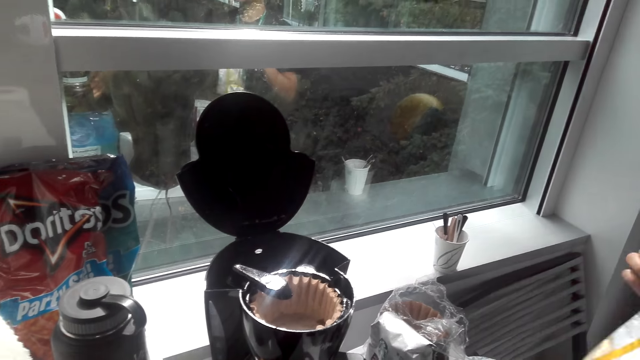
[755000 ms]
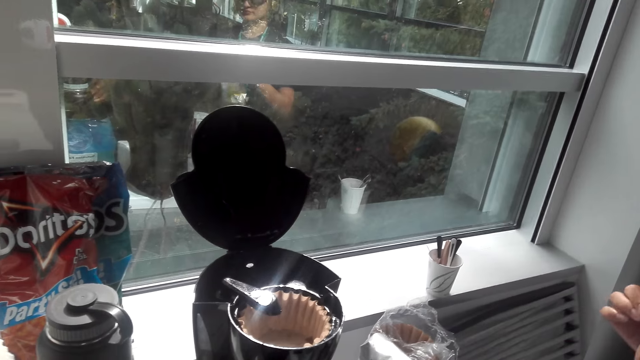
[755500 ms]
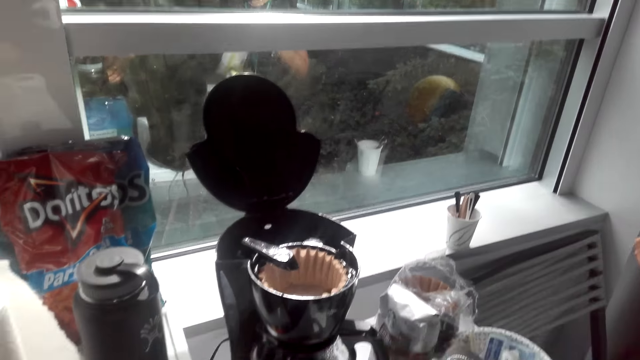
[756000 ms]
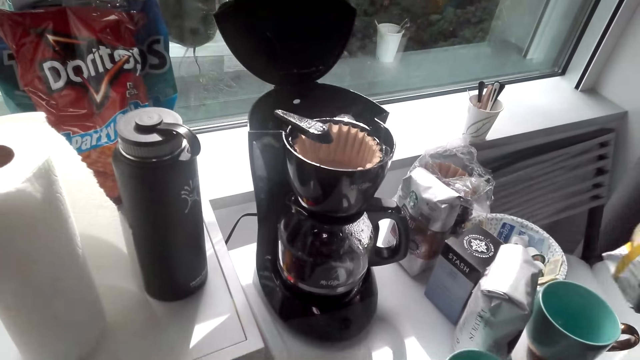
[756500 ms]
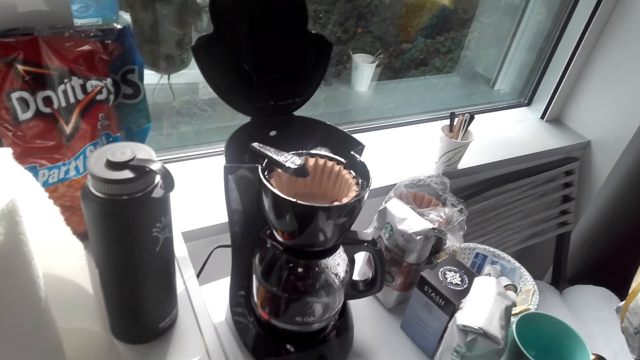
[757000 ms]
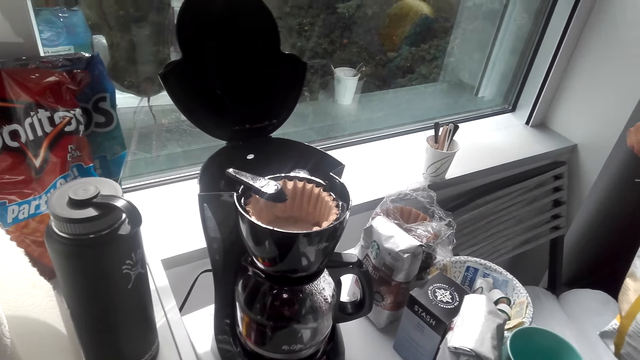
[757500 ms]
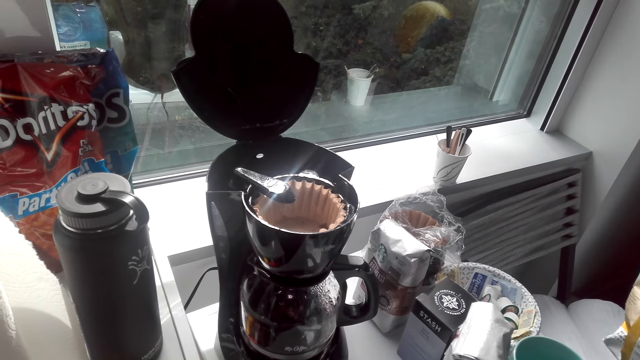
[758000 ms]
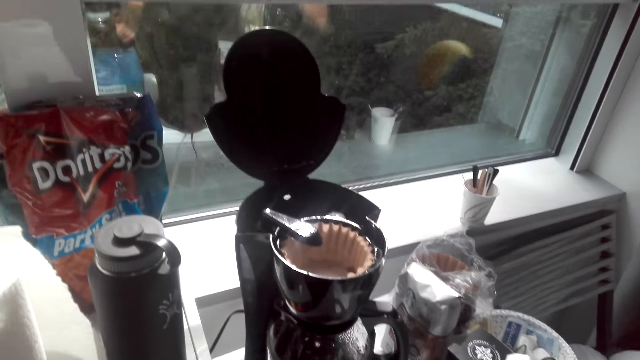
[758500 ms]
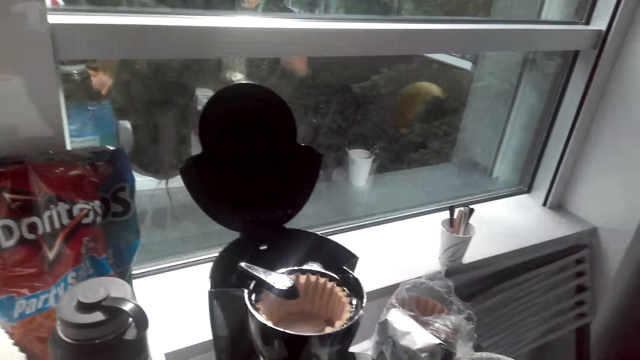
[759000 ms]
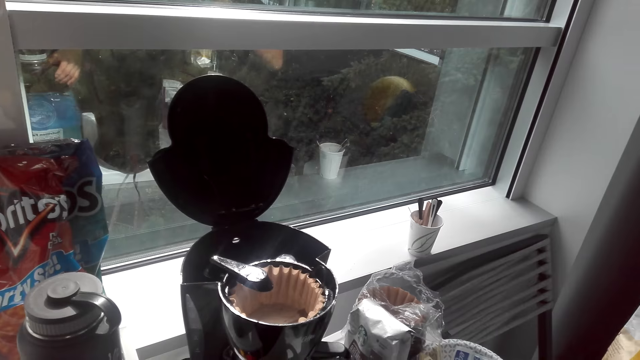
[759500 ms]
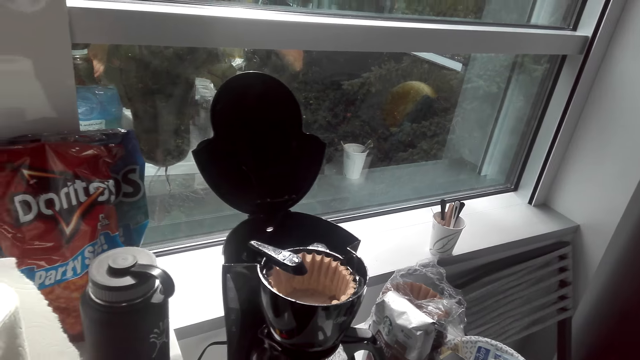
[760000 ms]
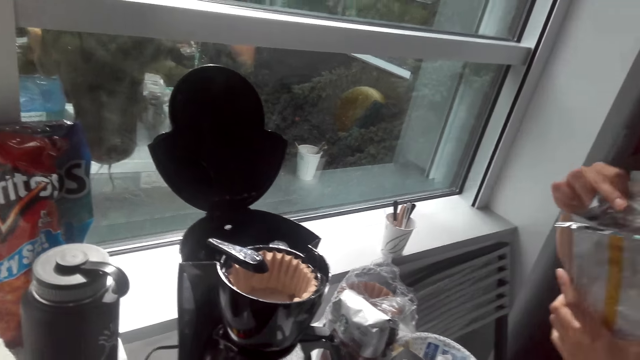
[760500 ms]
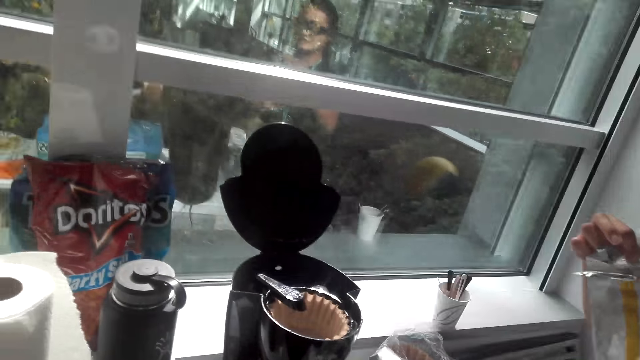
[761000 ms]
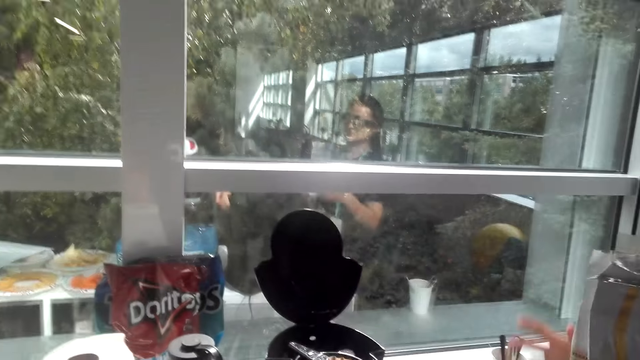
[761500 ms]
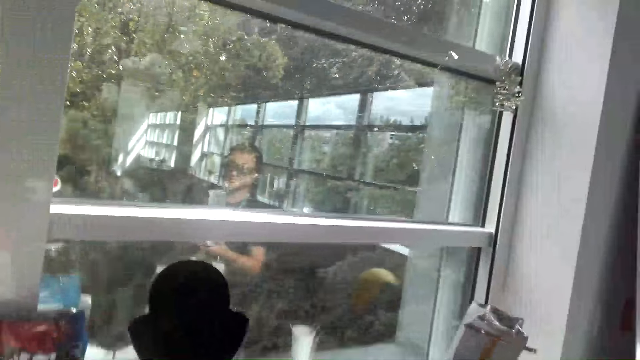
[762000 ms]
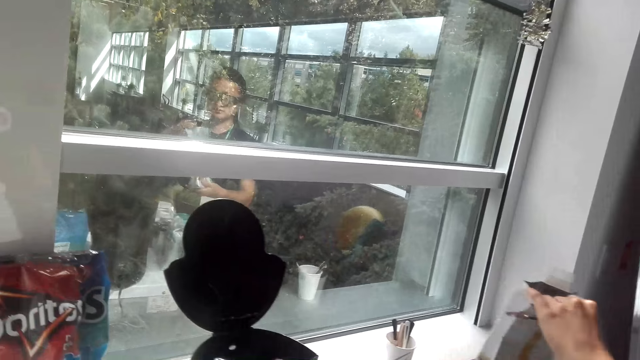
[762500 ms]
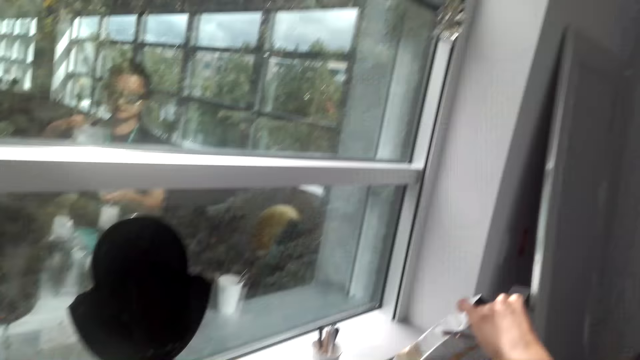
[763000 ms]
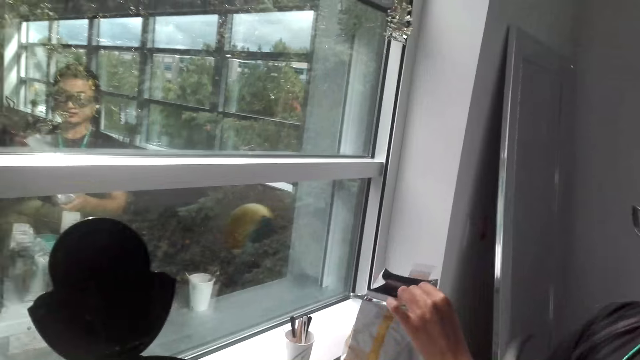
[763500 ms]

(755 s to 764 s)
The camera wearer does something. A woman opens something. The camera wearer interacts with the woman.

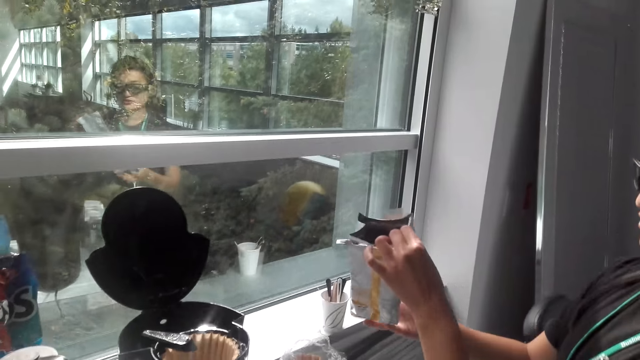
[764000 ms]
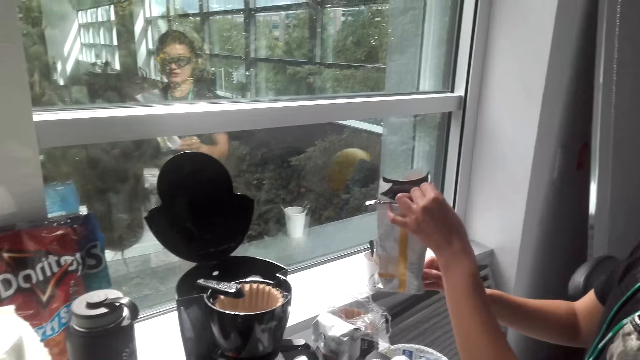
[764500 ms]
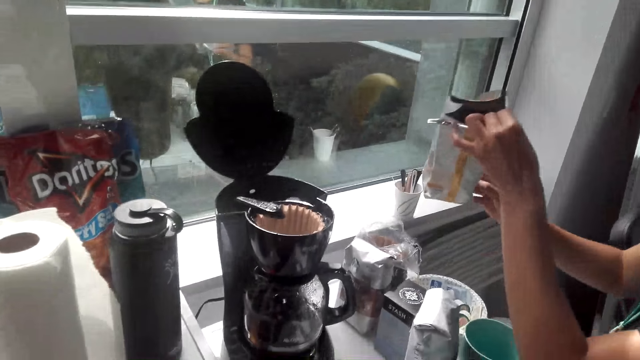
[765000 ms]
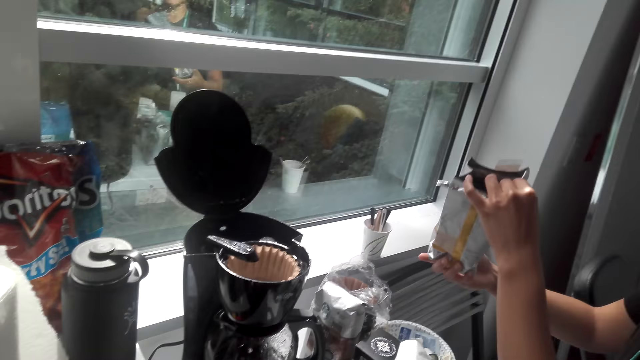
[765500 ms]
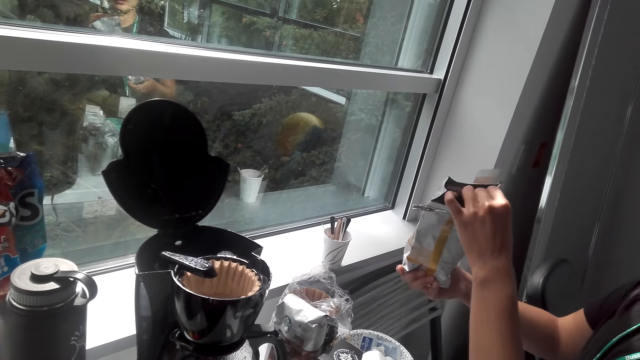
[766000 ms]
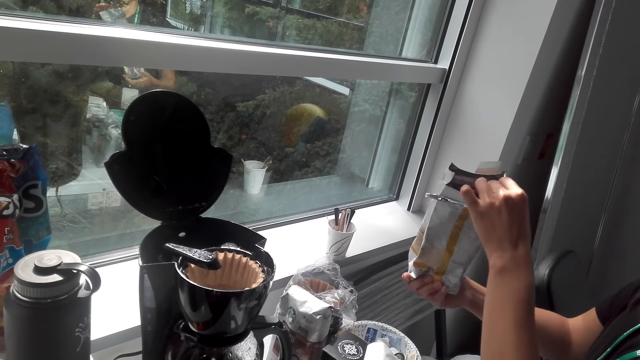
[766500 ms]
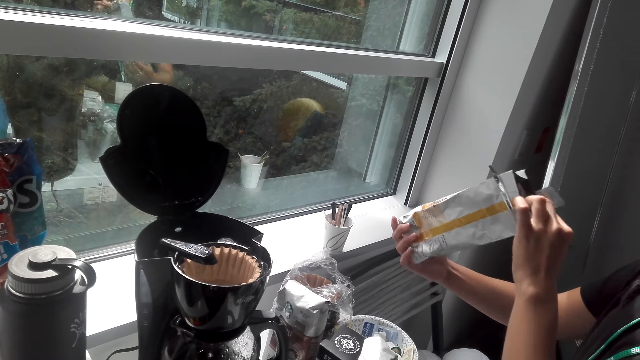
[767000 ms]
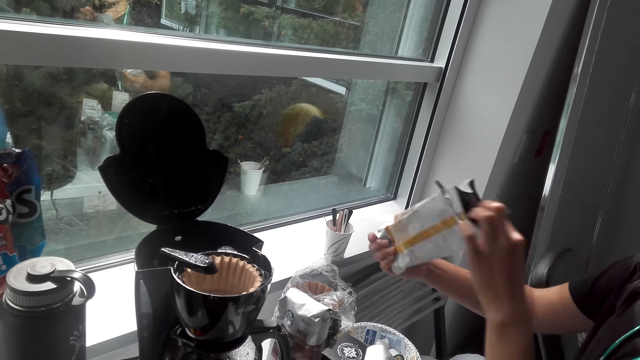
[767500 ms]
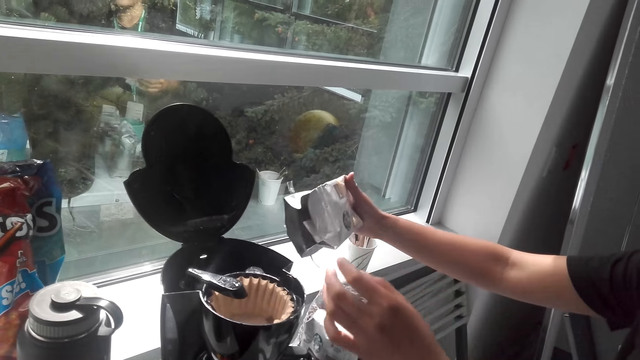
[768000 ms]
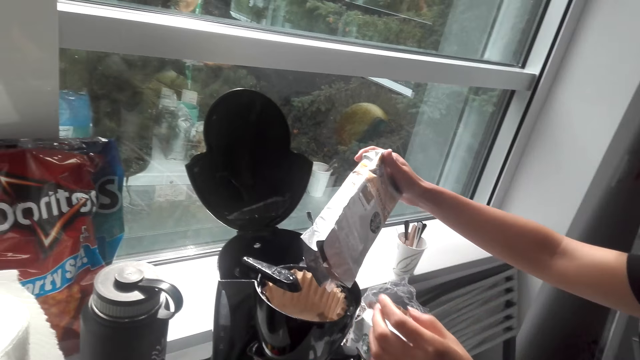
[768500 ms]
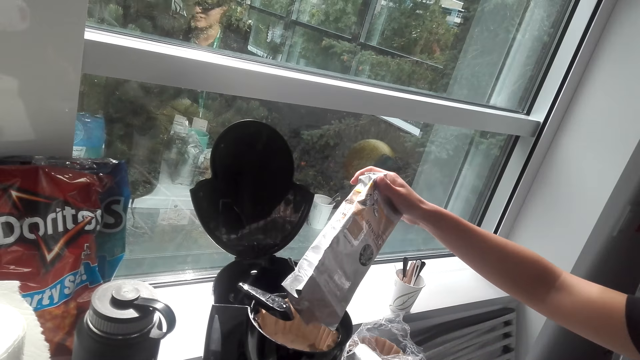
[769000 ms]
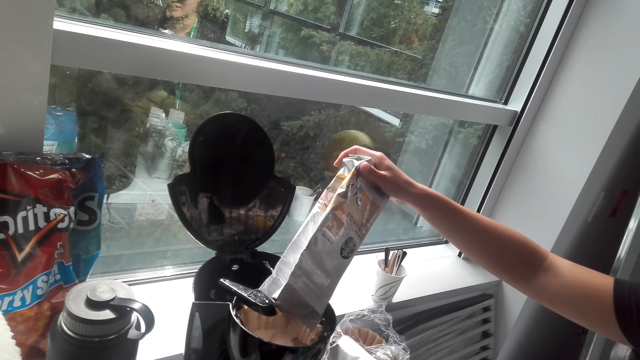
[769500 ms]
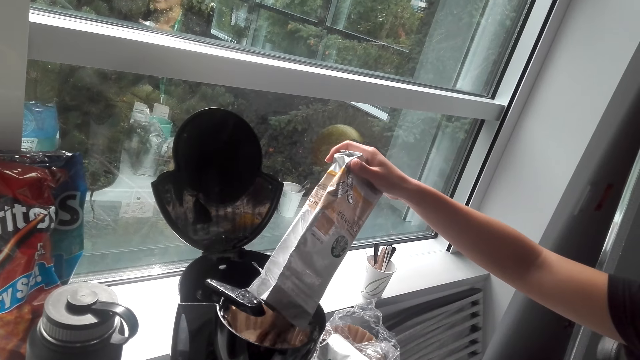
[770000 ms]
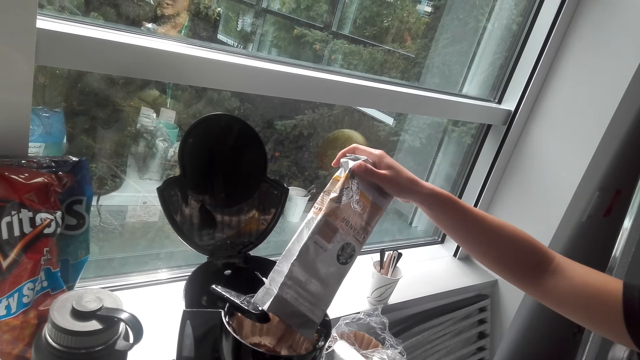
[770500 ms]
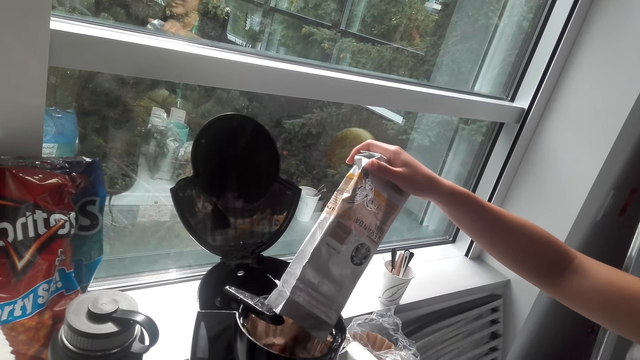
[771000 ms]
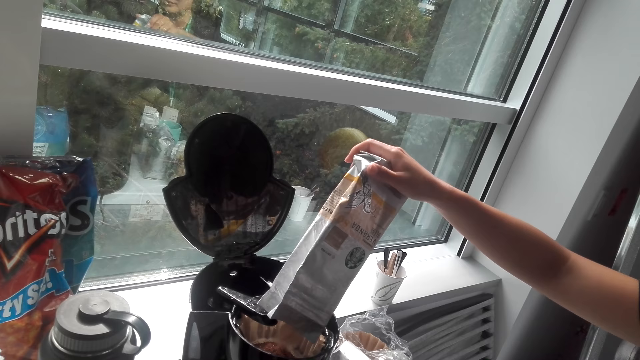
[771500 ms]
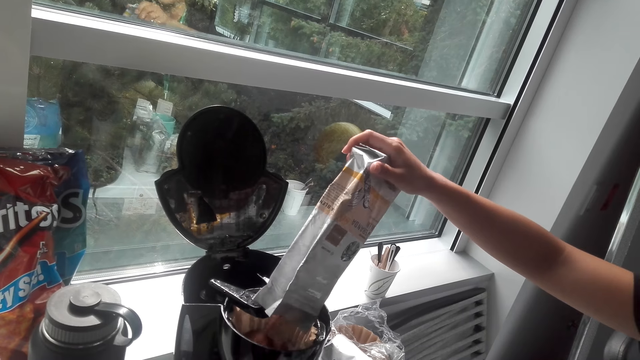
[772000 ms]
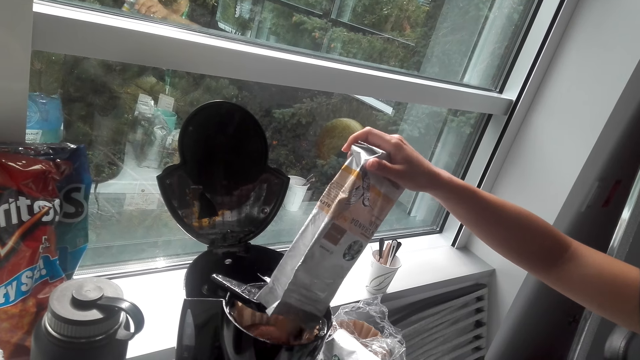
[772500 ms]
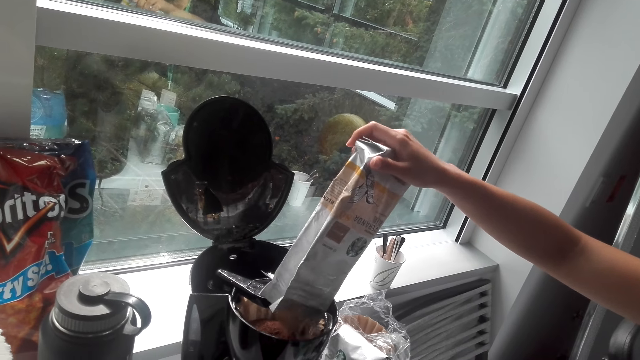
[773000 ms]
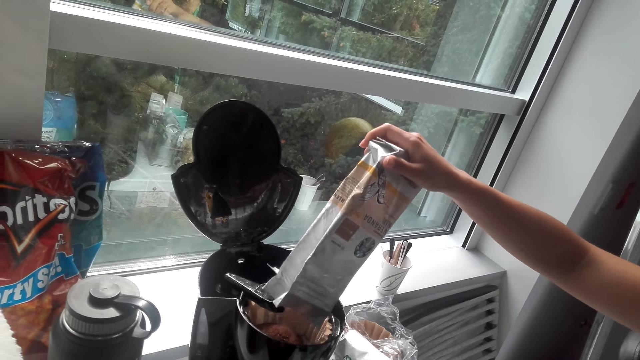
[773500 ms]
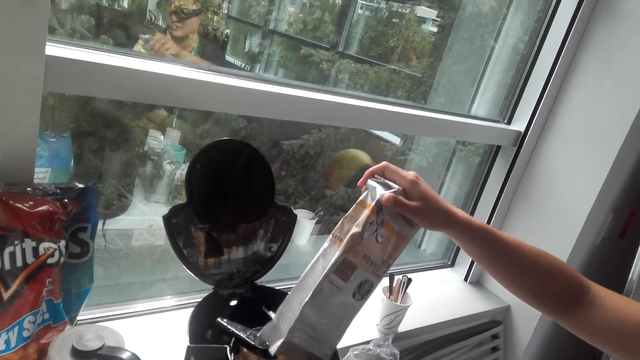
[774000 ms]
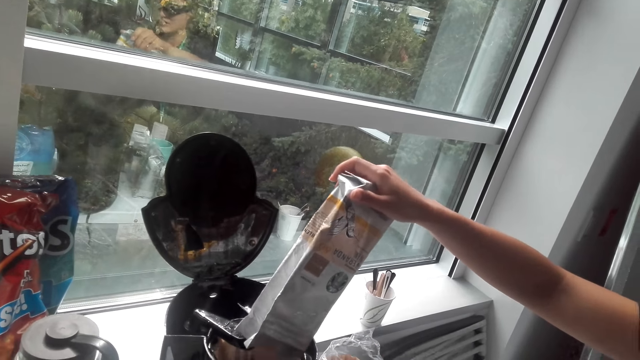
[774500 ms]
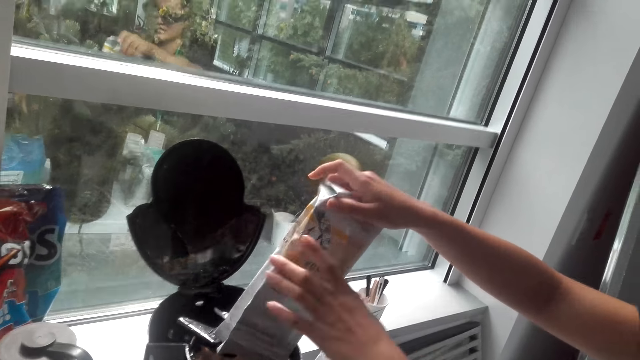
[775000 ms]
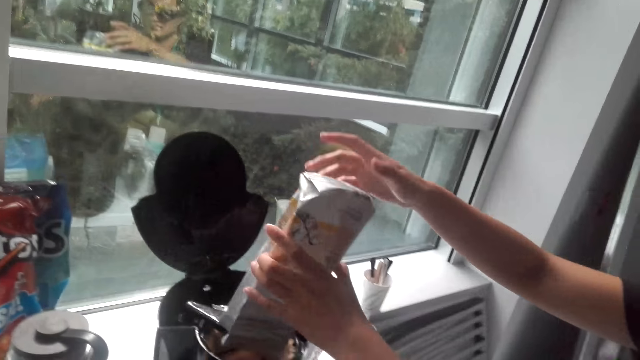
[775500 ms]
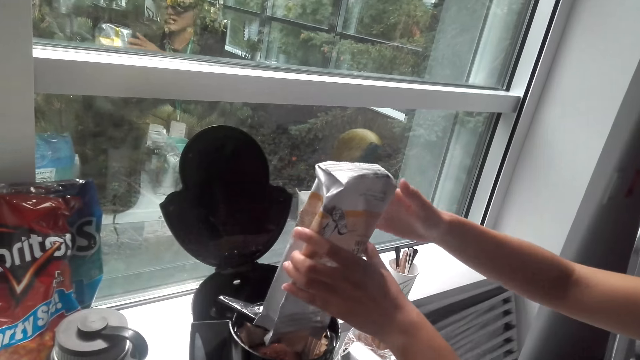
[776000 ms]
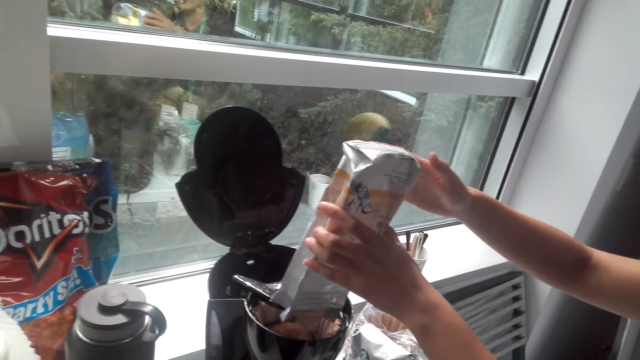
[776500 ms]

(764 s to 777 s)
A woman holds a sachet with both hands. The woman puts something in the cooking pot. The woman pours tea in the cooking pot.
